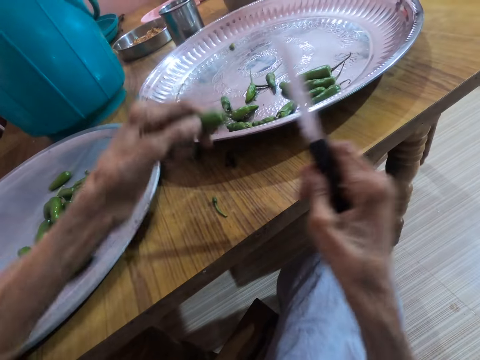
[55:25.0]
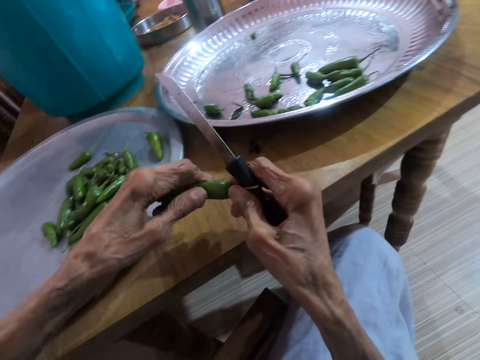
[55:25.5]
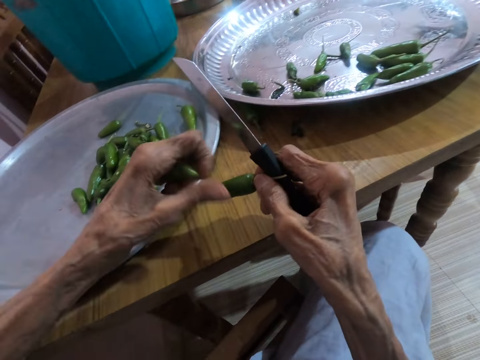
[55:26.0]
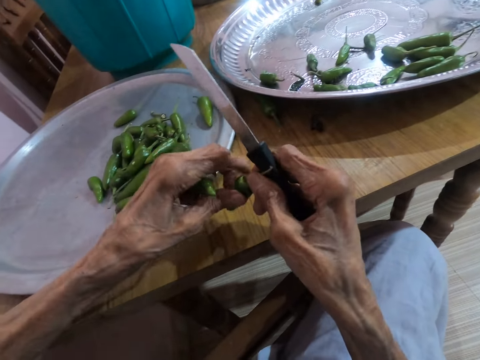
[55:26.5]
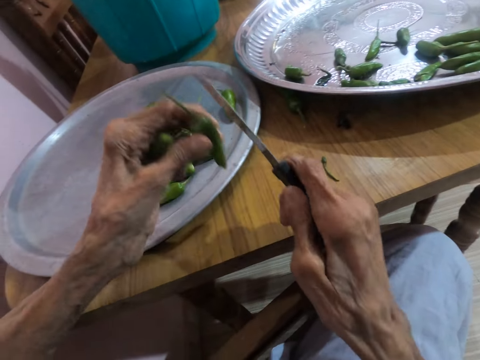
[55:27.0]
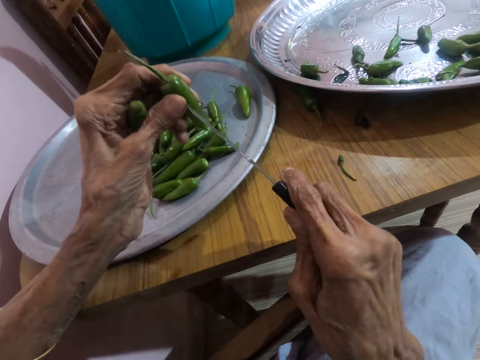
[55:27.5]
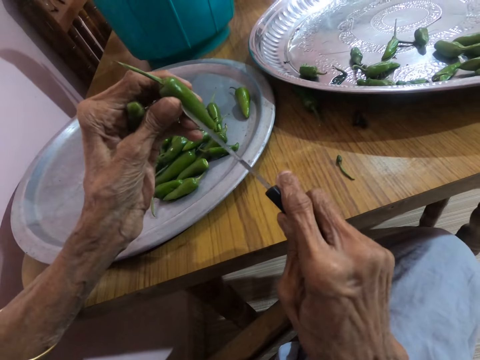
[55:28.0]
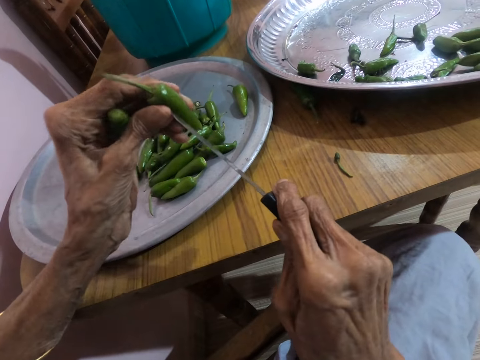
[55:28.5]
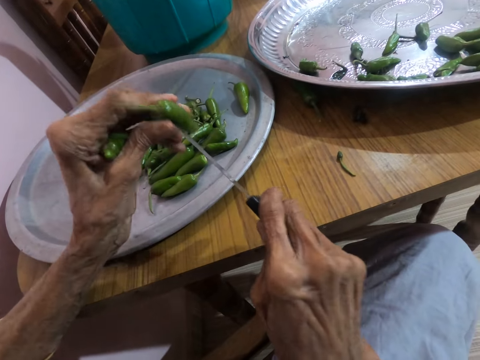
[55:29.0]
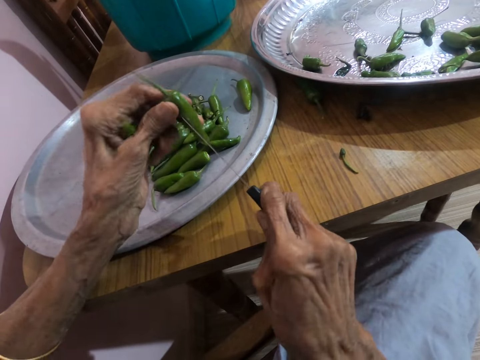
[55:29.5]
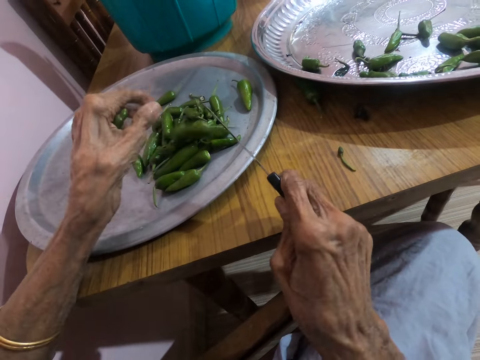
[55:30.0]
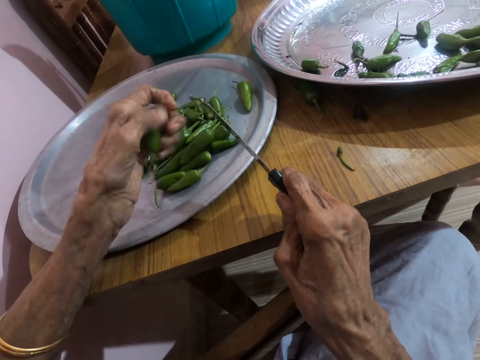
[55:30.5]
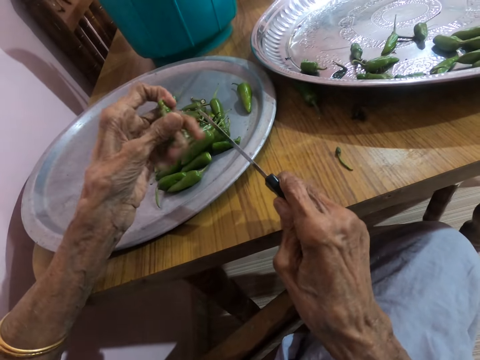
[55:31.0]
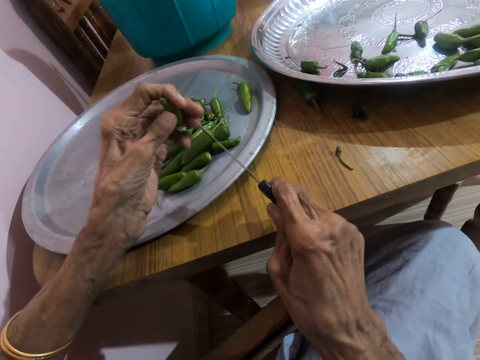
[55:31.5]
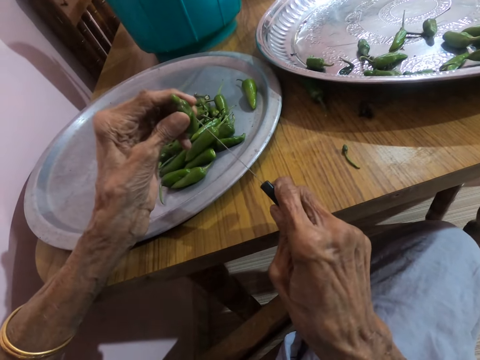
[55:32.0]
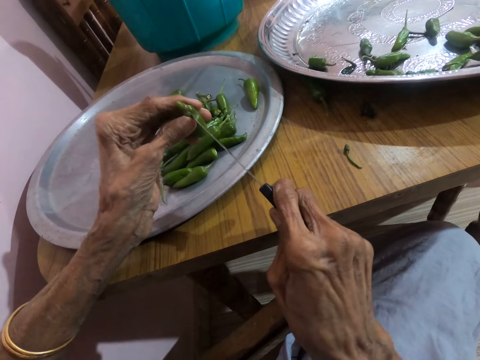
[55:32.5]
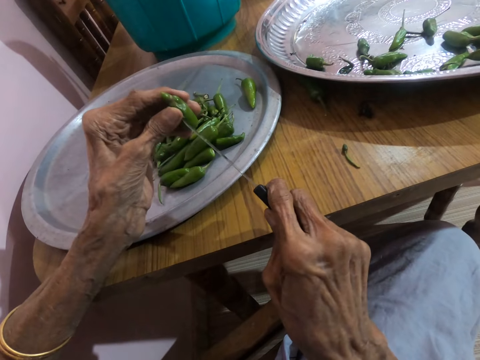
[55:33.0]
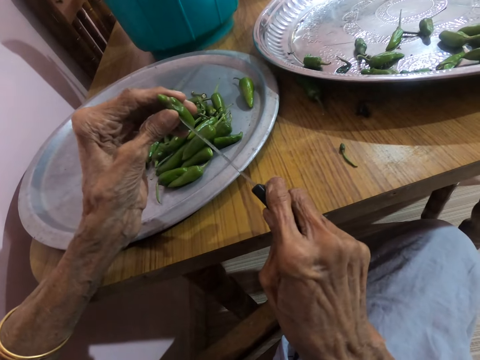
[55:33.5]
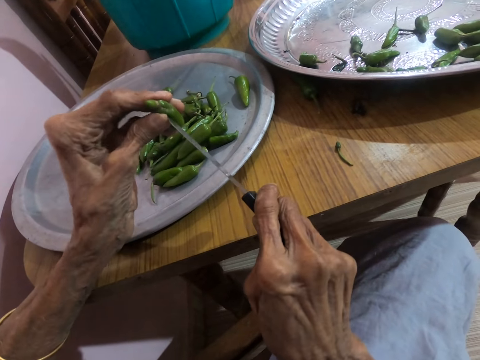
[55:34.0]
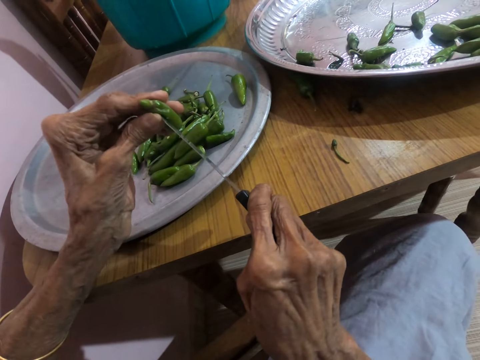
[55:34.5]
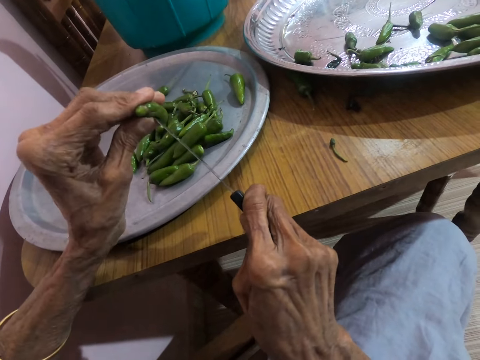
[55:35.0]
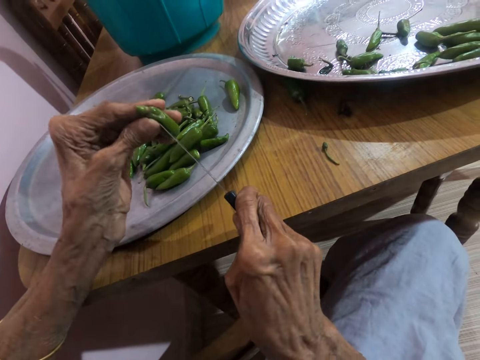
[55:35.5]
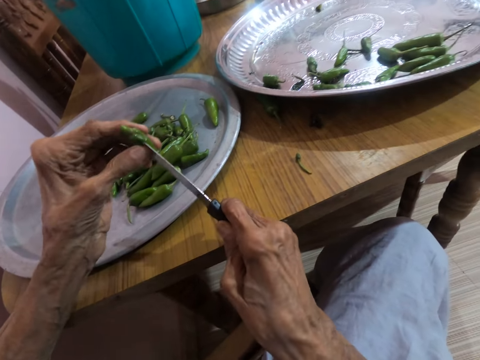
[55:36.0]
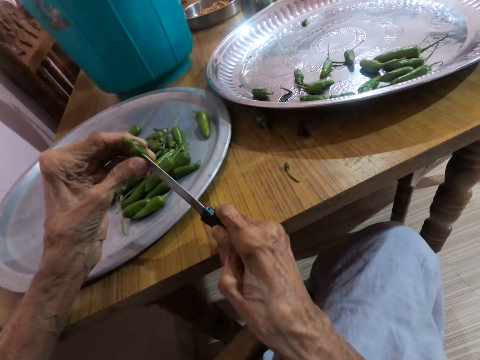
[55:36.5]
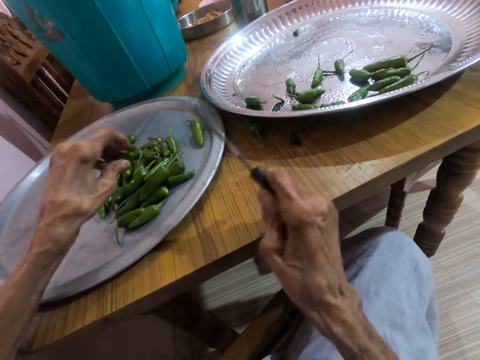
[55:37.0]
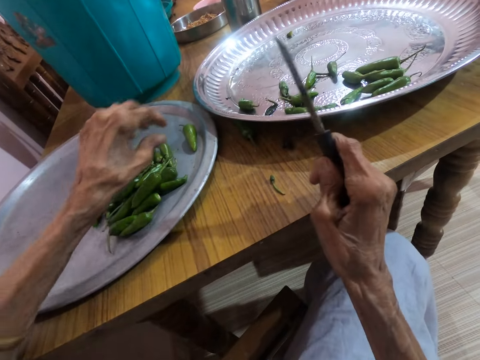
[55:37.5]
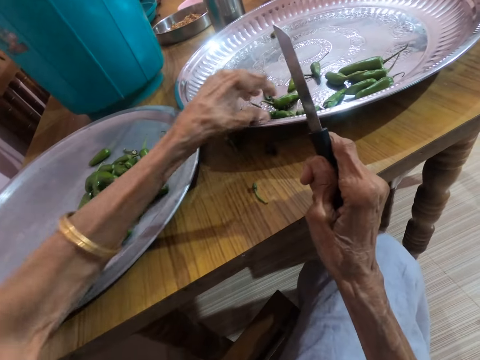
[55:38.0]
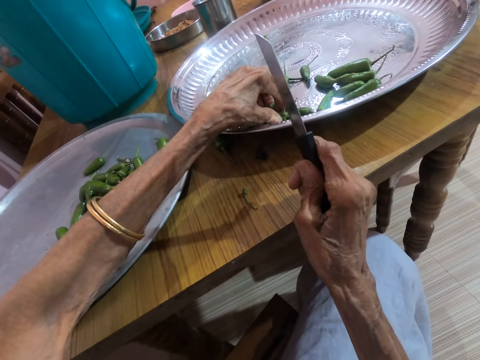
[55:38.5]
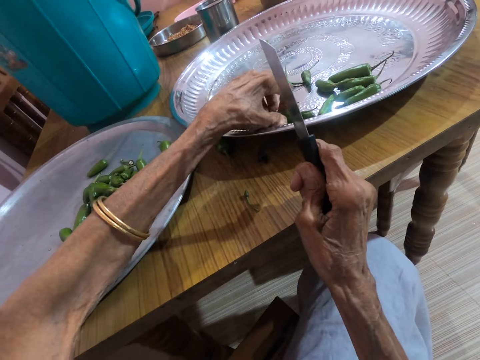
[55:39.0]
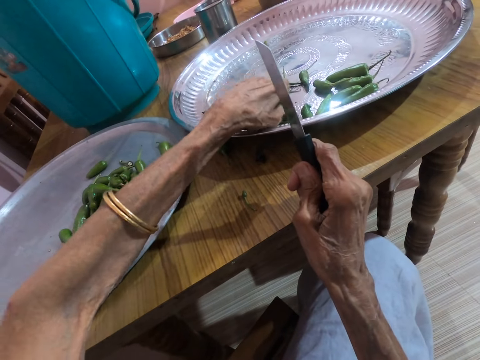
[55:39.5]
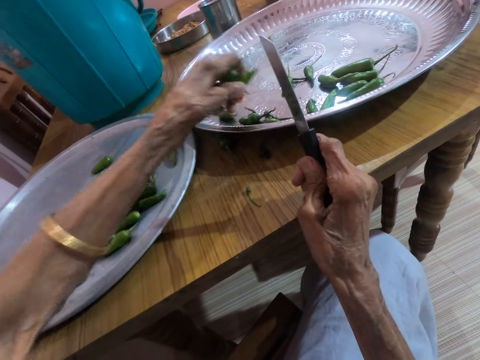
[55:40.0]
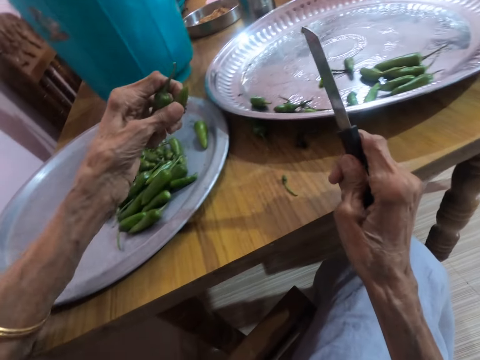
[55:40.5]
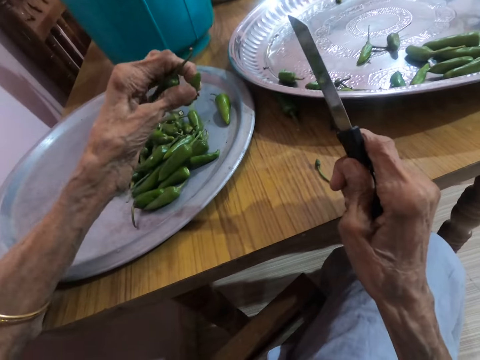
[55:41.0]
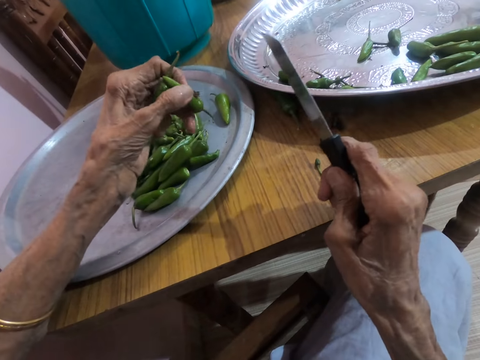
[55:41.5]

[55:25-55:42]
The camera wearer turns the green pepper in her left hand with her right hand. She pierces the green pepper in her left hand with the knife in her right hand. She drops the green pepper in the tray with her left hand. She pierces the green pepper in her left hand with the knife in her right hand. She drops the green pepper in the tray with her left hand. She picks some green peppers from the tray with her left hand.

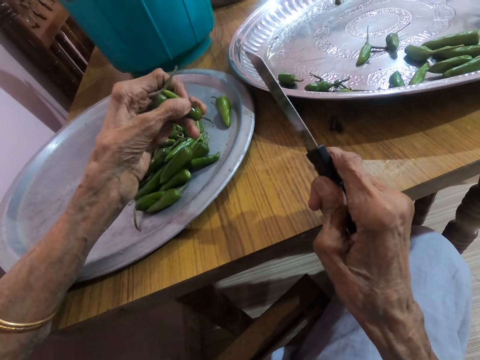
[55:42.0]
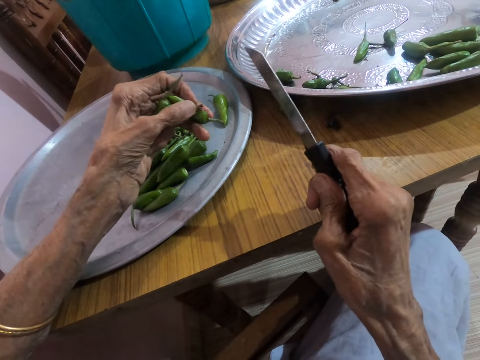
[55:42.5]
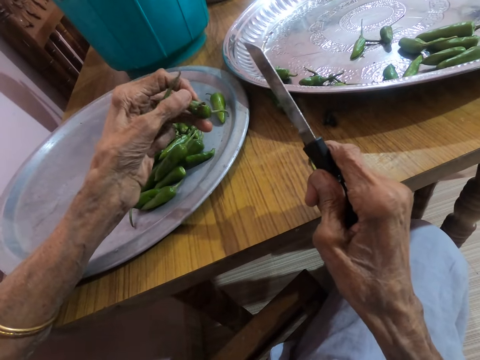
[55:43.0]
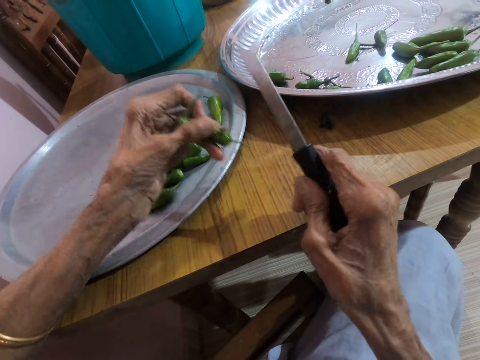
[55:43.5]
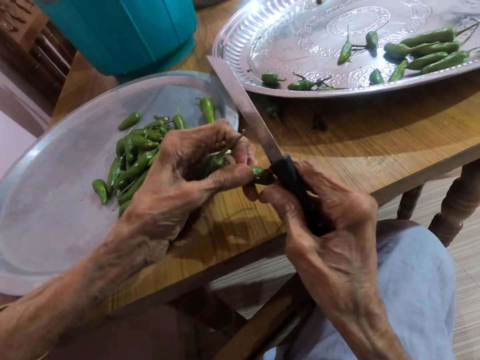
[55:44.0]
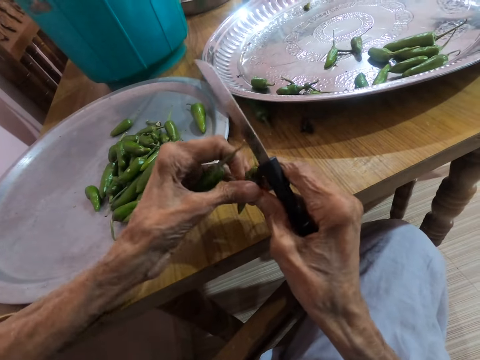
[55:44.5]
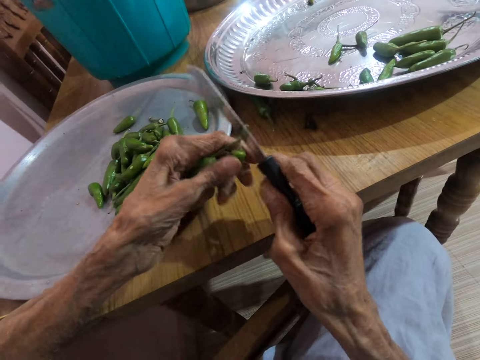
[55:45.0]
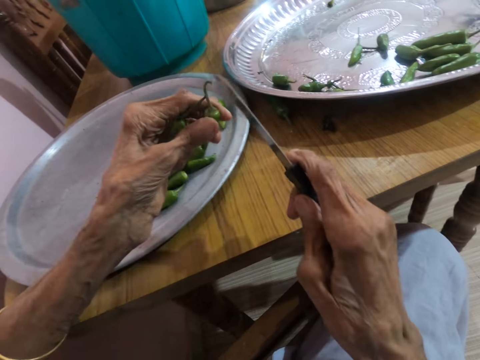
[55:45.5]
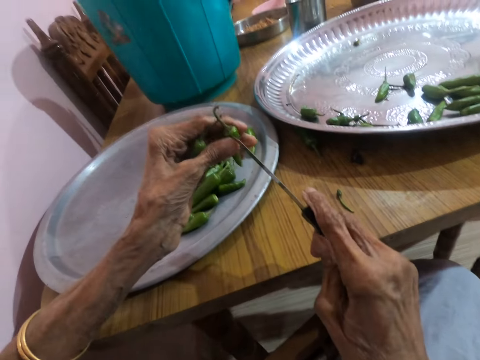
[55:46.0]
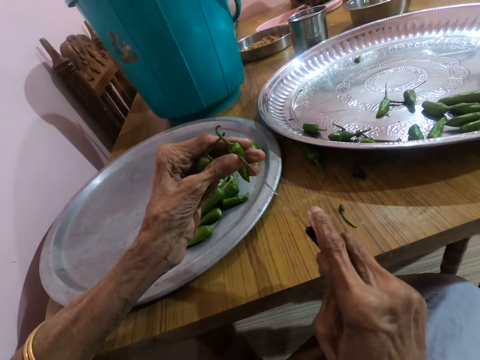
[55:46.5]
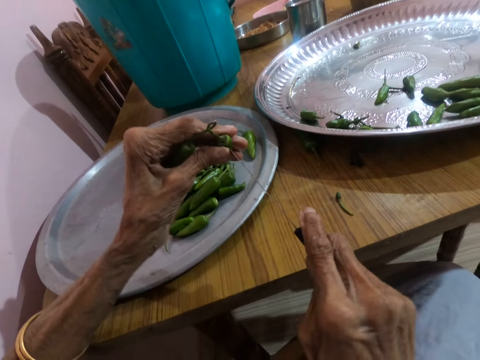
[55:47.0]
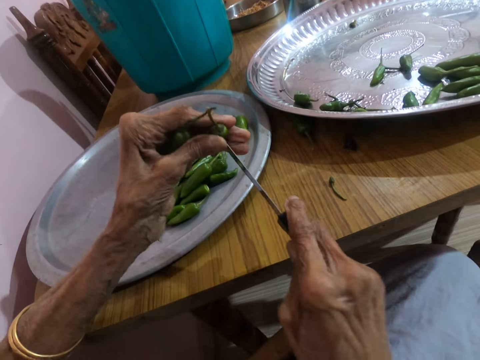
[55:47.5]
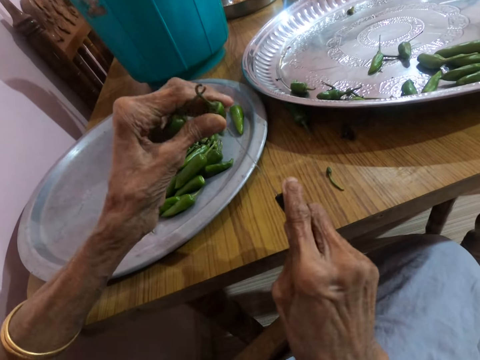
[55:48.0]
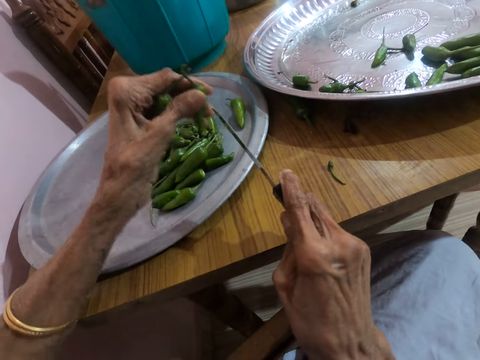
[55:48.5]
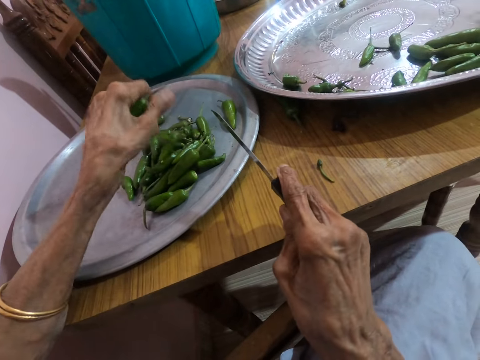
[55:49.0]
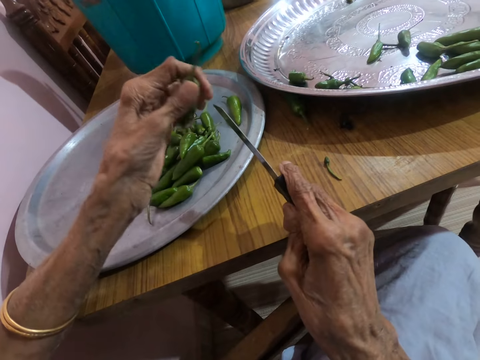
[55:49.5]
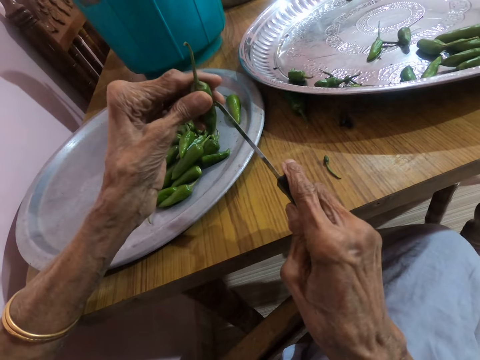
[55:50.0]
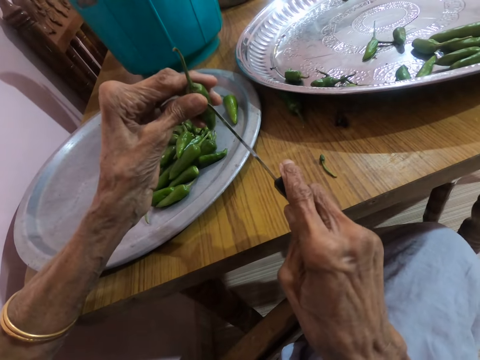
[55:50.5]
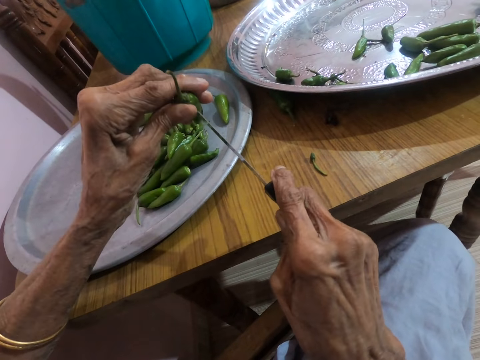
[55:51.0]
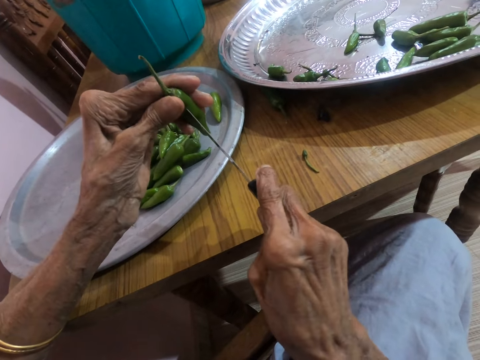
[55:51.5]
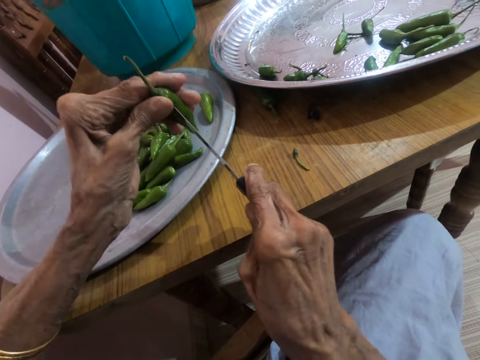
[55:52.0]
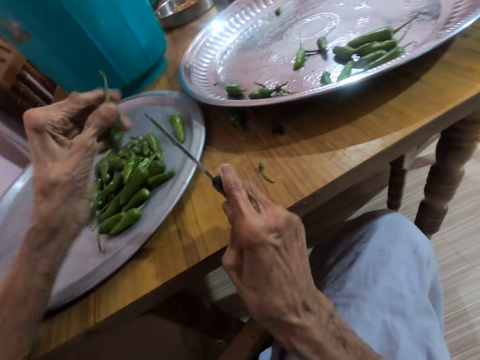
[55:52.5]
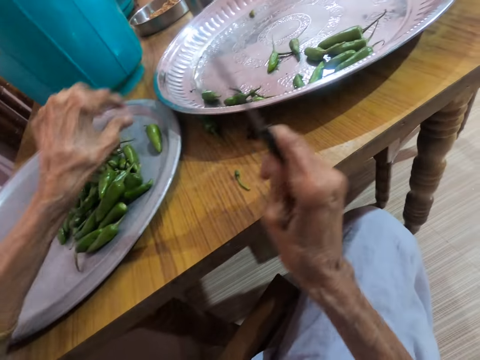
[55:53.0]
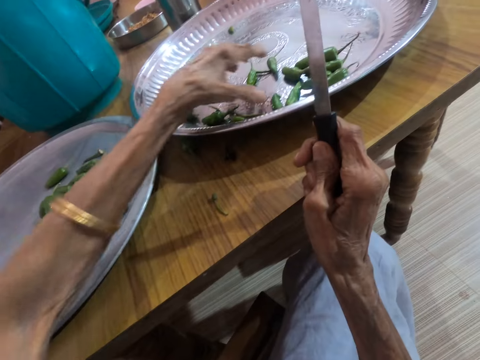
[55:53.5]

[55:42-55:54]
The camera wearer turns the green pepper in her left hand with her right hand. She pierces the green pepper in her left hand with the knife in her right hand. She drops the green pepper in the tray with her left hand. She pierces the green pepper in her left hand with the knife in her right hand. She drops the green pepper in the tray with her left hand.
